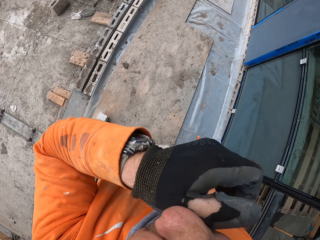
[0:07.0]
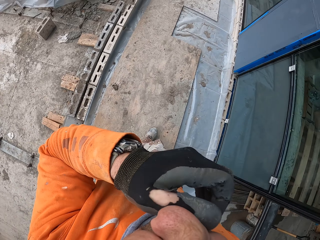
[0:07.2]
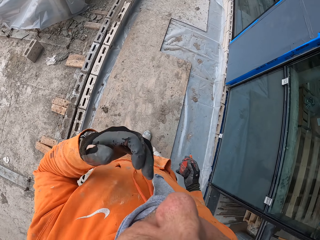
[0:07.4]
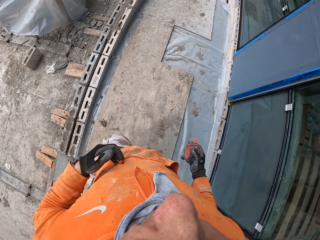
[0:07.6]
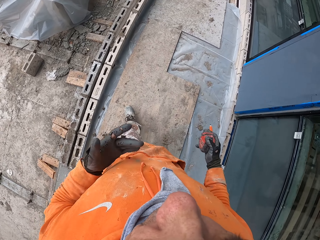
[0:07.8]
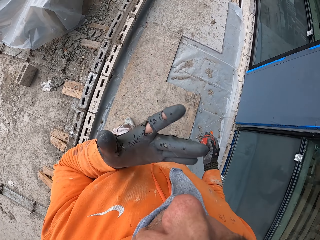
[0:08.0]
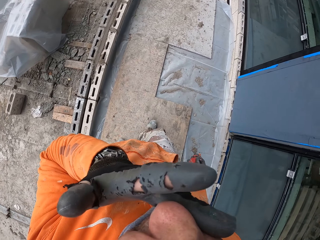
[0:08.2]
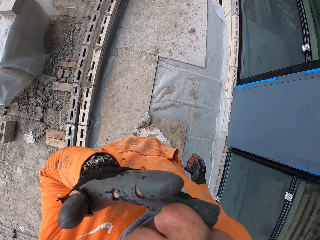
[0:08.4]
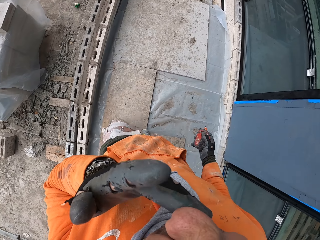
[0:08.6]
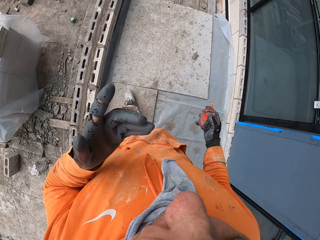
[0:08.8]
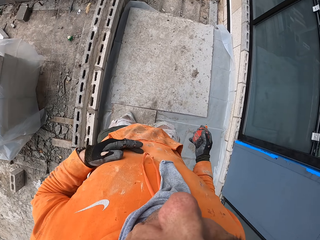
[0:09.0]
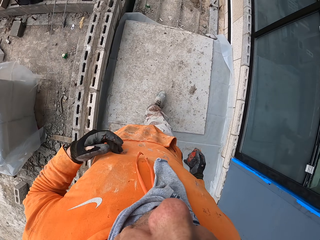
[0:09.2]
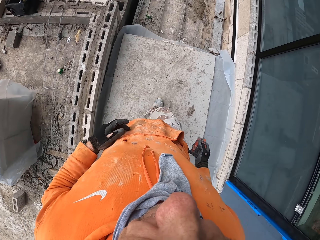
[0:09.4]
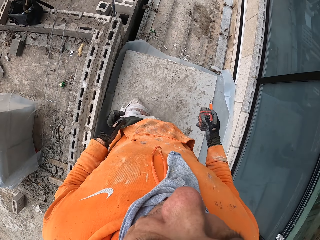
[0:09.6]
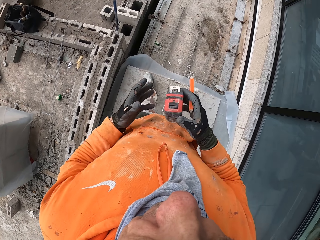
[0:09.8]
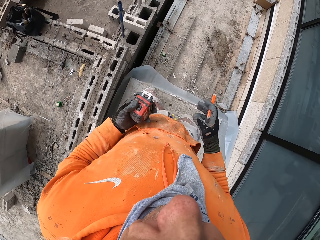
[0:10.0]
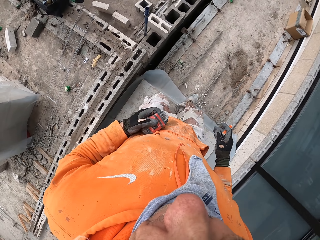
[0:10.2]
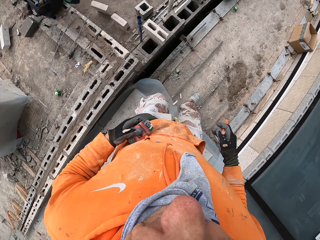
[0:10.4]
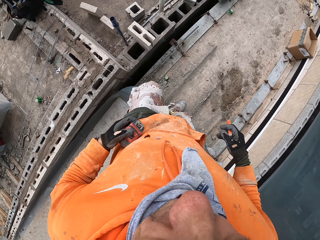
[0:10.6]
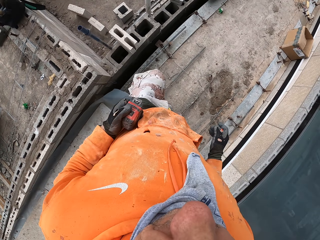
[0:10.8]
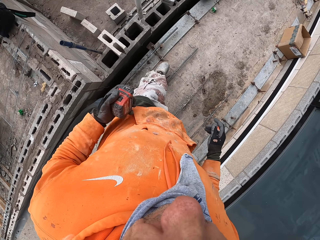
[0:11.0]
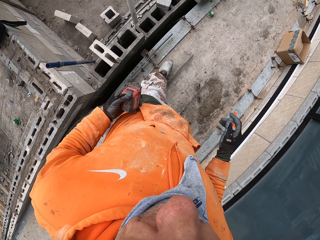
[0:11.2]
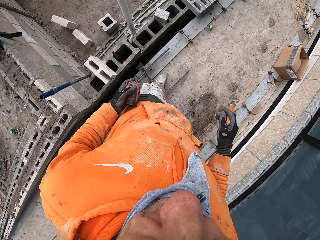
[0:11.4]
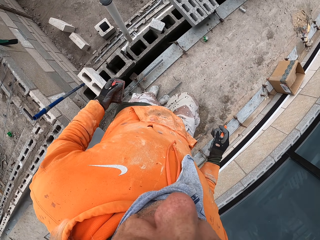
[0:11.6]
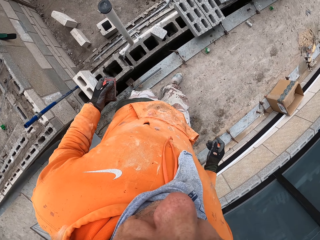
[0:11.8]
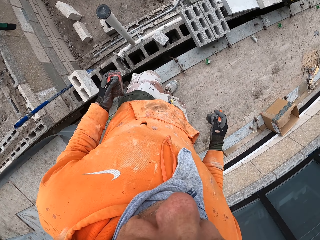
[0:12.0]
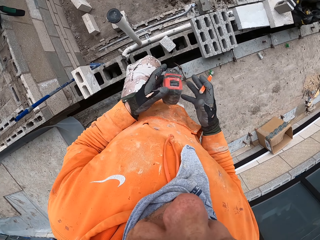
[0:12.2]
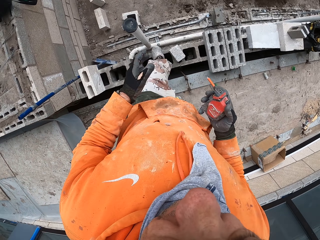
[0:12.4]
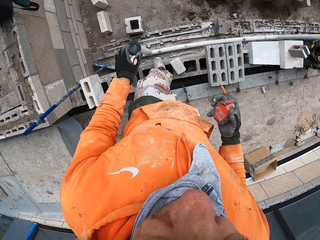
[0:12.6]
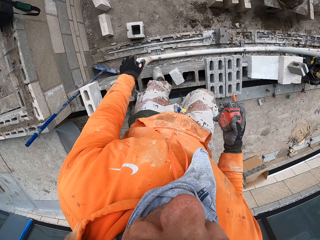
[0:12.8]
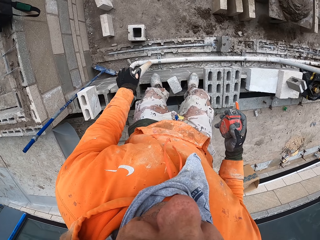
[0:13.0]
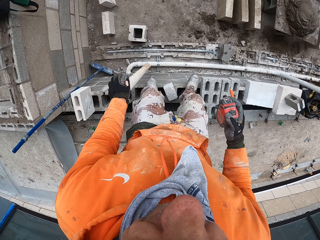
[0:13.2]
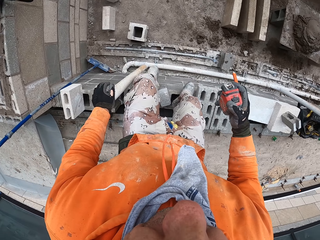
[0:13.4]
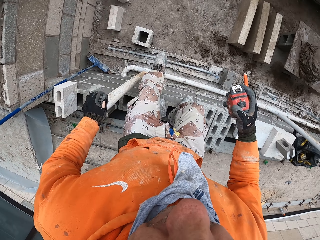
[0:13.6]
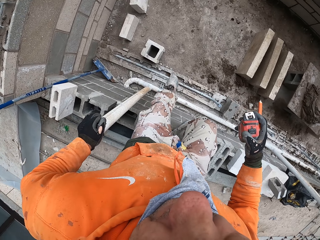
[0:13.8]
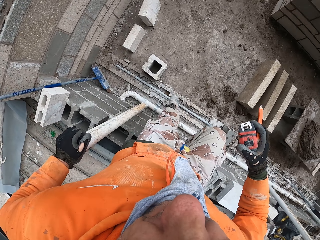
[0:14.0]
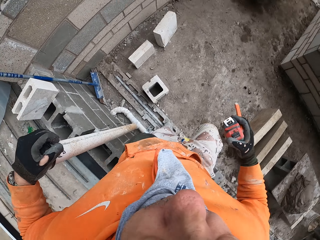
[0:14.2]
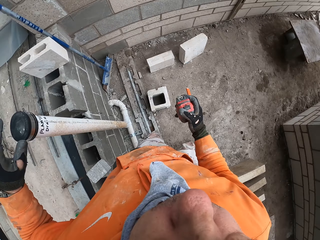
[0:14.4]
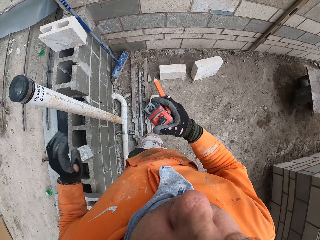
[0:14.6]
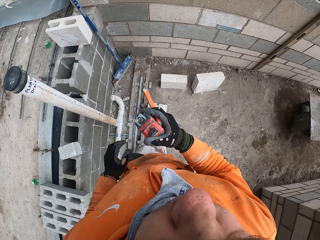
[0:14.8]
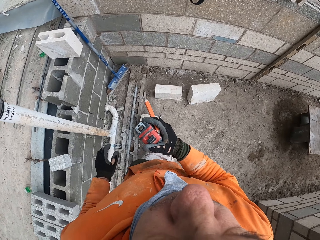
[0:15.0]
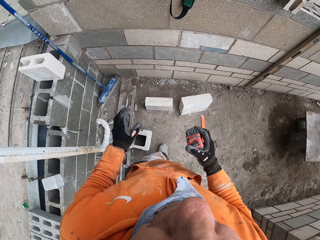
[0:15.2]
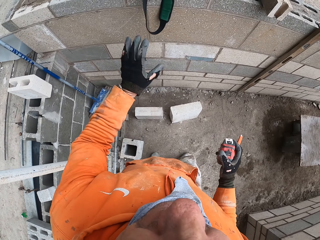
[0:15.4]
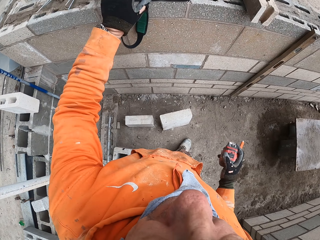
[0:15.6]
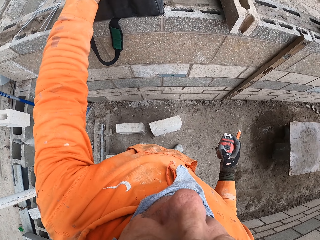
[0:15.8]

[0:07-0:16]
The camera wearer lifts up his left hand. He rubs his nose with his left hand. He walks around the compound. He drops the left hand down. He lifts up his left hand. He rubs his nose with his left hand. He drops the left hand down. He walks around the compound. He rubs his left hand on his jumper. He changes the tape measure from the right to the left hand. He walks around the compound. He changes the tape measure from the left to the right hand. He touches a metal rod, stands, and walks around the new building foundation. He releases his hand from the metal rod and moves his hand.

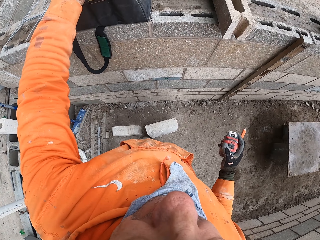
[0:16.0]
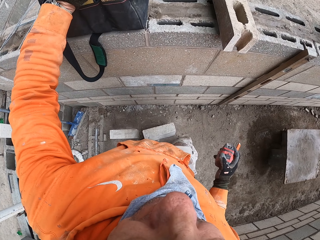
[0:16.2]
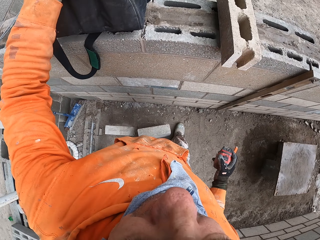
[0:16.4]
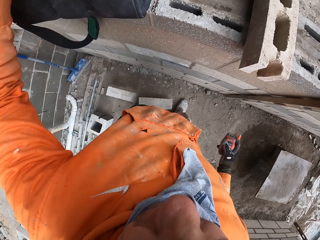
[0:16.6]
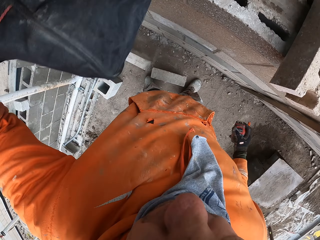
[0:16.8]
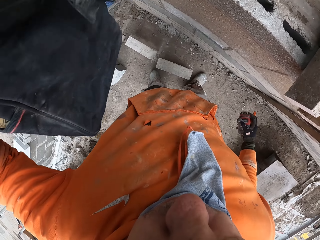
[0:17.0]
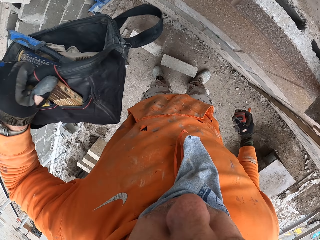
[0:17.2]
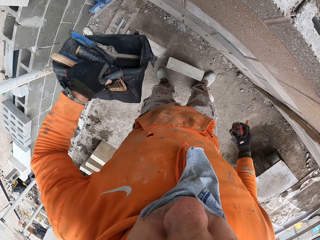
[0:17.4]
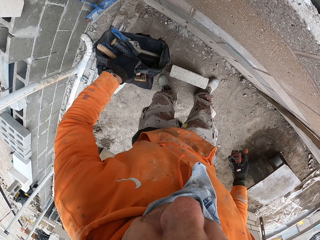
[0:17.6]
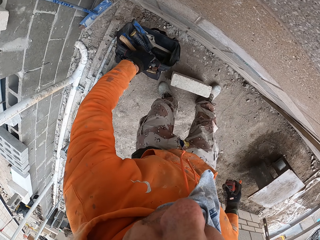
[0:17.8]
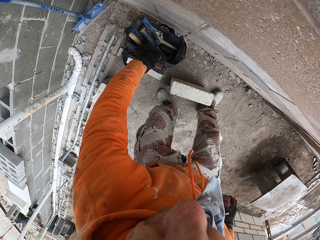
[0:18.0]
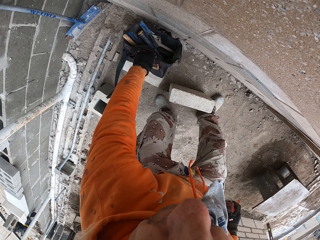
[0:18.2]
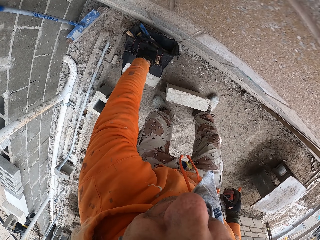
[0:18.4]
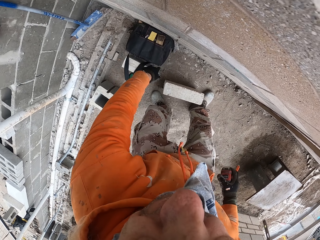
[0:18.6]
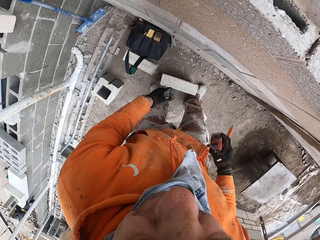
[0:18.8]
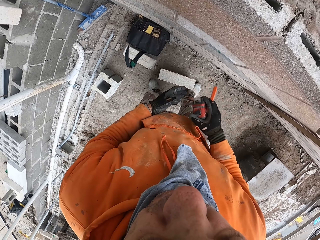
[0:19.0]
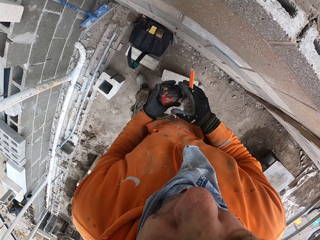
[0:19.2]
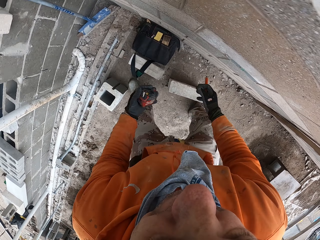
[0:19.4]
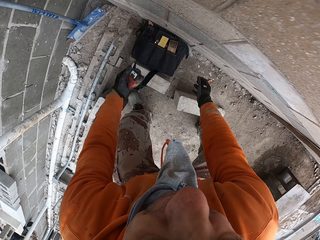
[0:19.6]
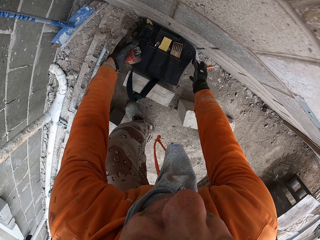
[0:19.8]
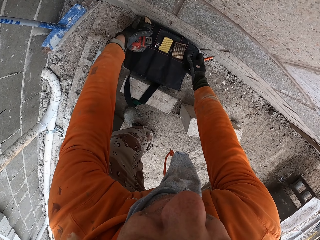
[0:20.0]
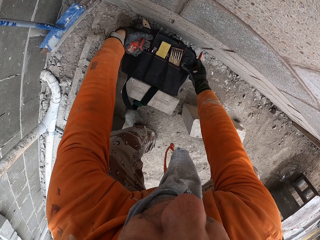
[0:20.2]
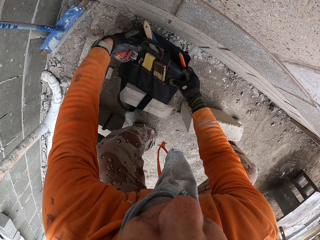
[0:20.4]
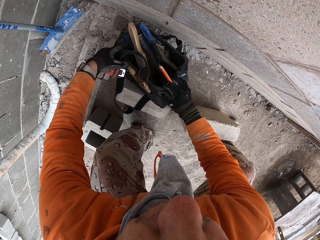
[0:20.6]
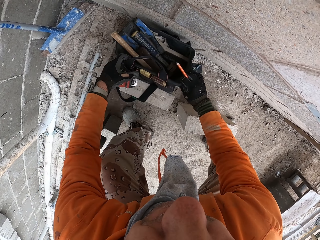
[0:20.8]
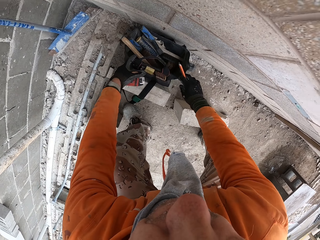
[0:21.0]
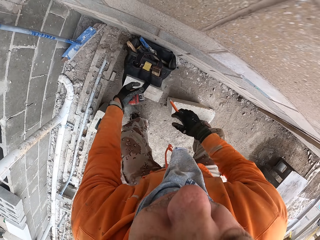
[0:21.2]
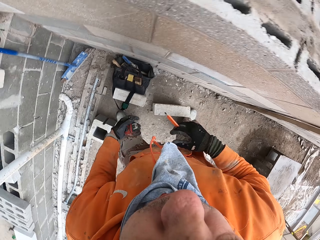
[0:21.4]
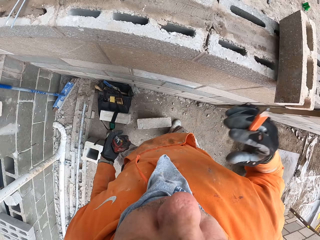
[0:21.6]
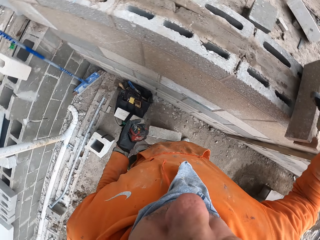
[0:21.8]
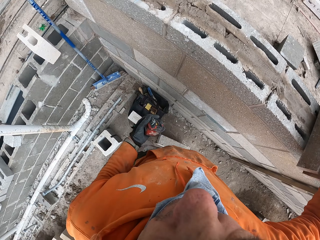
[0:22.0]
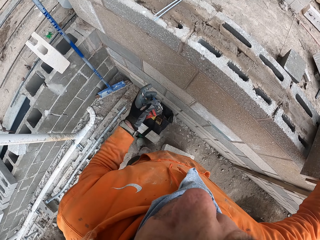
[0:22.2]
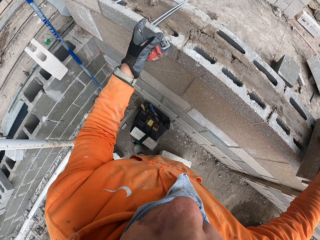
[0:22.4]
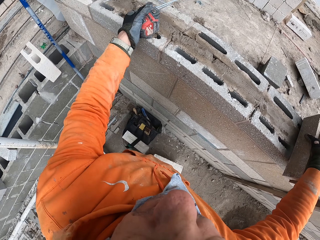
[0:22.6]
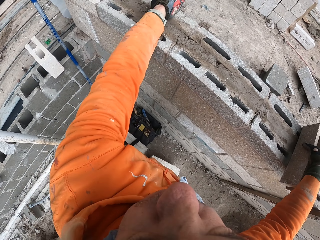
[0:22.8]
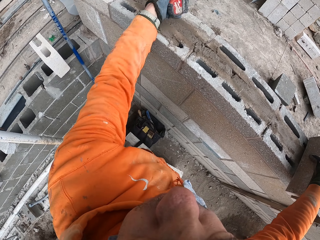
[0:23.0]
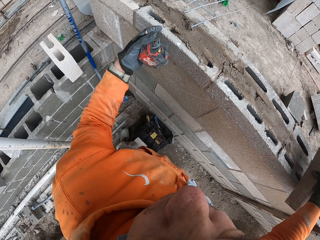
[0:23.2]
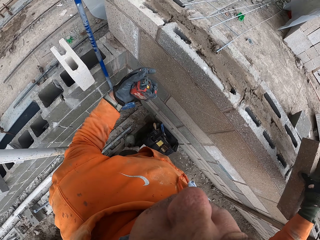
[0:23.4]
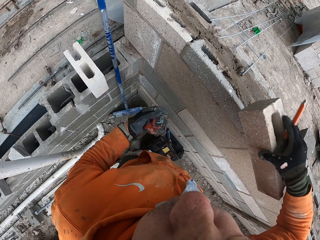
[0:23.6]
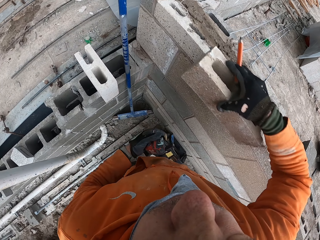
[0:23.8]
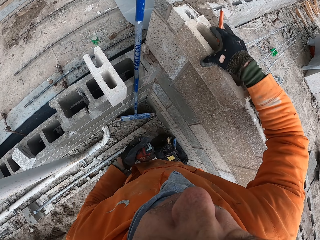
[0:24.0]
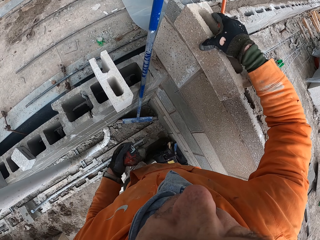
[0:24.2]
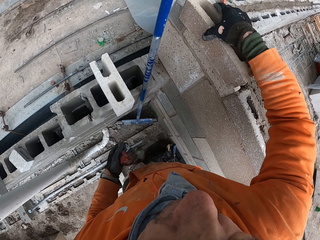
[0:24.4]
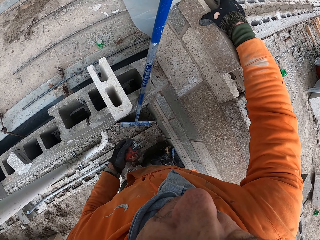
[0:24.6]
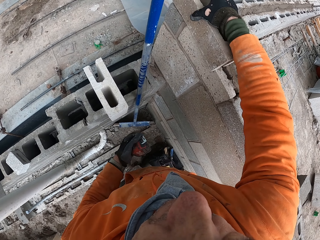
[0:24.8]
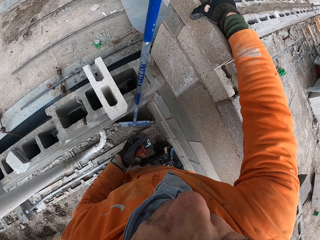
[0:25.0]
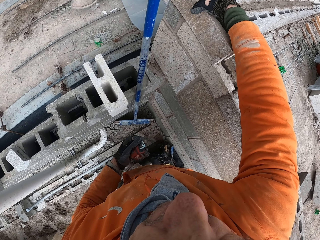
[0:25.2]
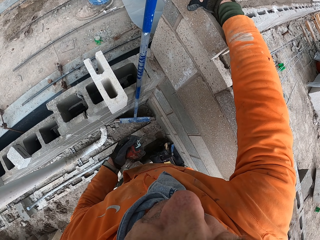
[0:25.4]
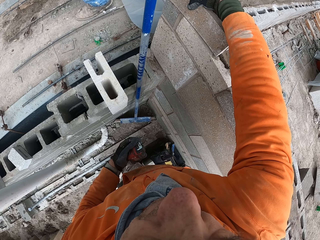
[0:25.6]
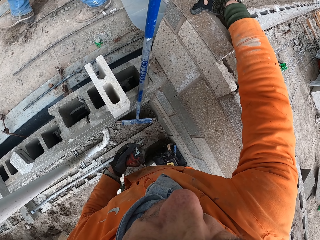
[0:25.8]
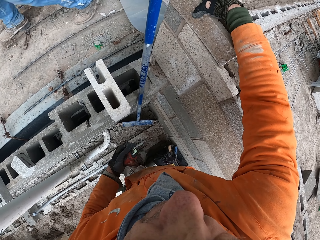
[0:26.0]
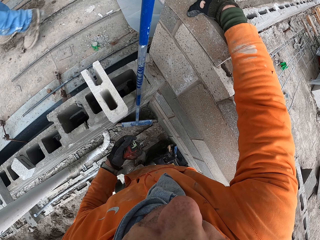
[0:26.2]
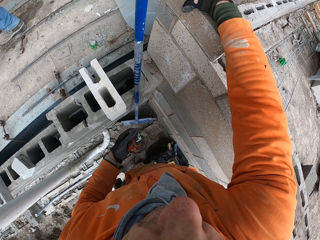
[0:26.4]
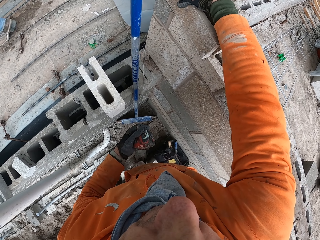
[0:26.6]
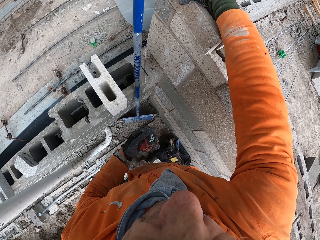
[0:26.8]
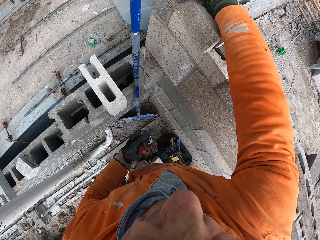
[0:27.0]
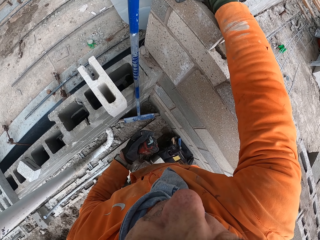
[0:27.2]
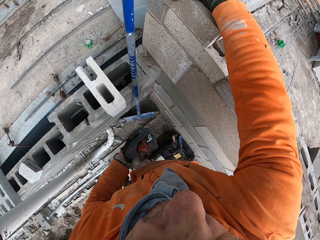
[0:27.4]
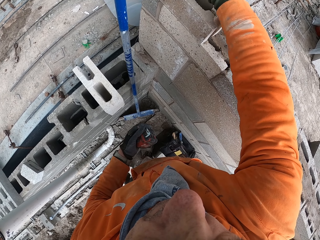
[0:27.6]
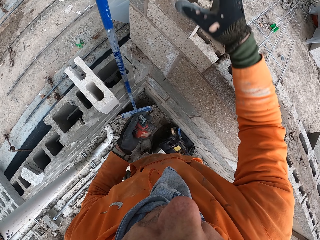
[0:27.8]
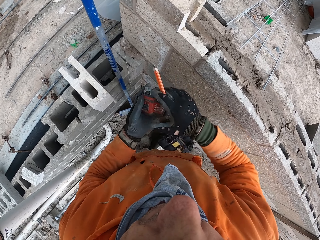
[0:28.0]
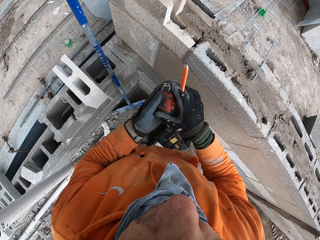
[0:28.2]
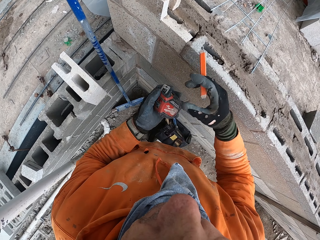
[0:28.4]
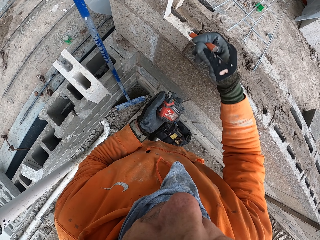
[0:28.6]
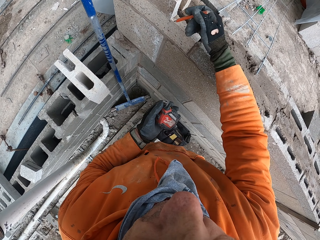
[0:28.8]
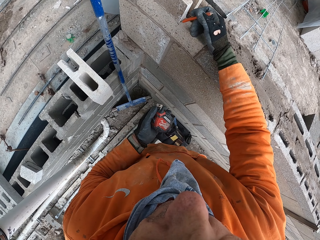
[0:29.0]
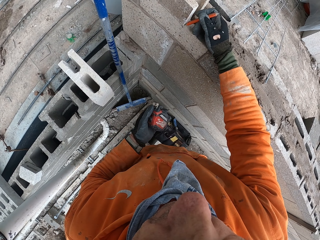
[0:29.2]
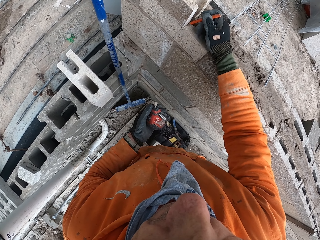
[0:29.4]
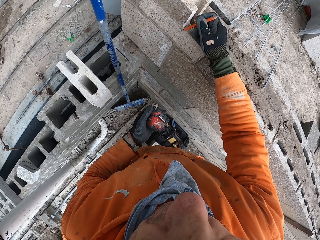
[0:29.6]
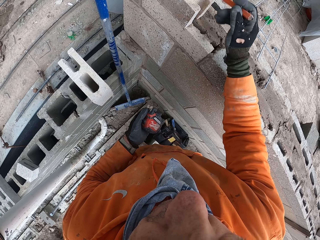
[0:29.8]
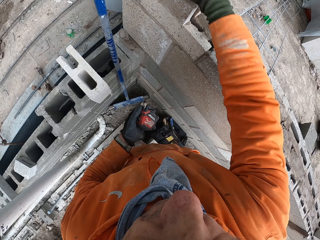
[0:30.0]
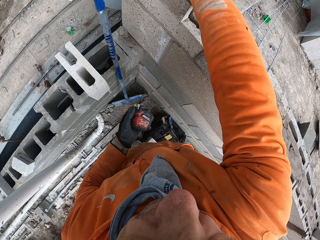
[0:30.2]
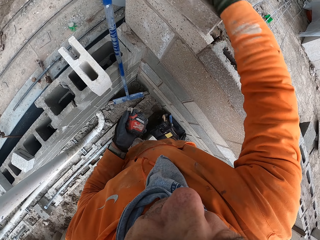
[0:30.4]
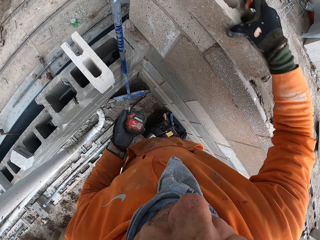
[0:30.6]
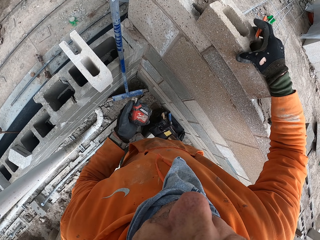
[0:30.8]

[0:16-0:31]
The camera wearer touches the tool bag. They pick up the tool bag from the bricks. They bend downwards. They put the tool bag on the ground. They stand up. They change the tape measure from the right to the left. They bend downwards, move the tool bag on the ground, rotate the tool bag, remove their hands from the bag and stand up. They move the brick or hollow block on the wall. They touch the hollow block and place the hollow block on the other blocks. They remove their hand from the block. They touch the tape measure and remove their hand from the tape measure. They mark on the wall with a pencil.
